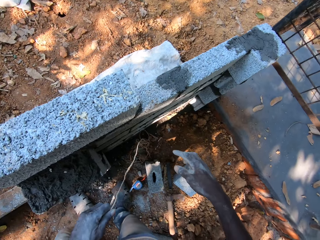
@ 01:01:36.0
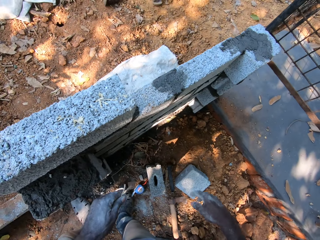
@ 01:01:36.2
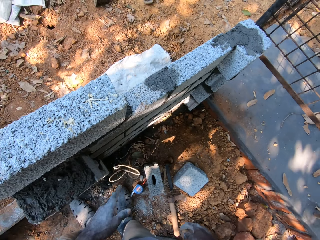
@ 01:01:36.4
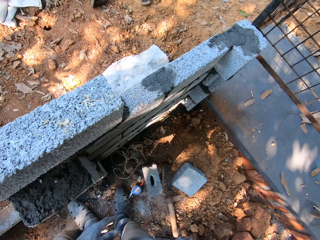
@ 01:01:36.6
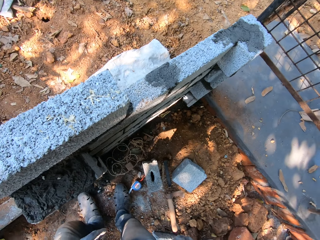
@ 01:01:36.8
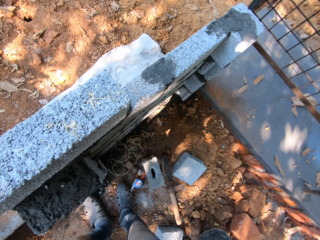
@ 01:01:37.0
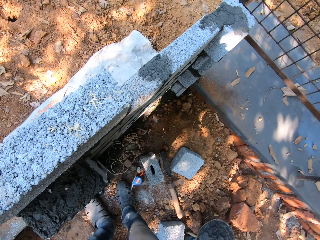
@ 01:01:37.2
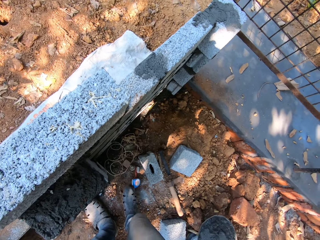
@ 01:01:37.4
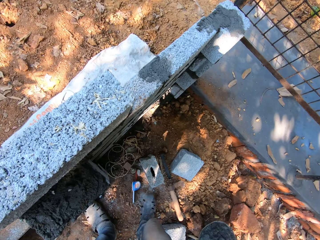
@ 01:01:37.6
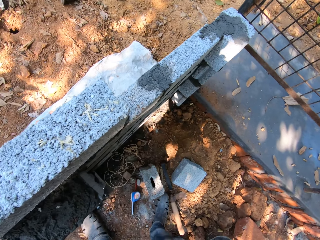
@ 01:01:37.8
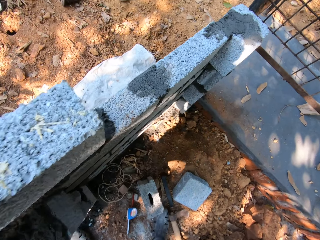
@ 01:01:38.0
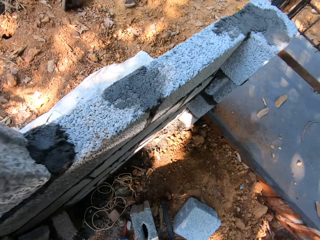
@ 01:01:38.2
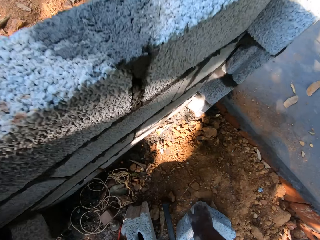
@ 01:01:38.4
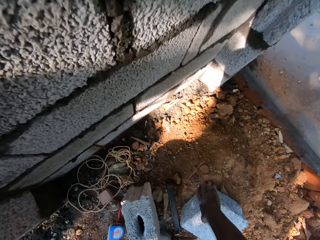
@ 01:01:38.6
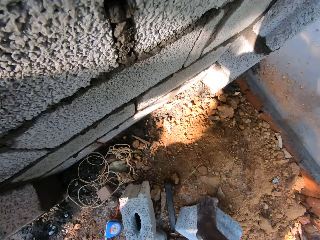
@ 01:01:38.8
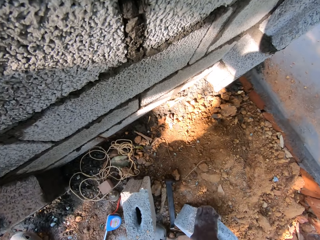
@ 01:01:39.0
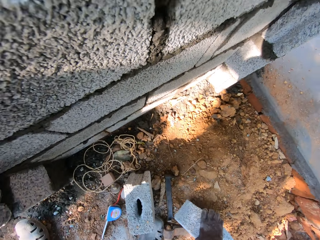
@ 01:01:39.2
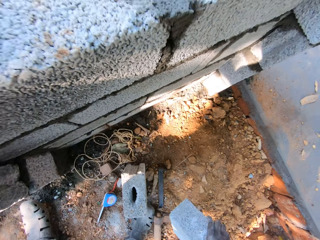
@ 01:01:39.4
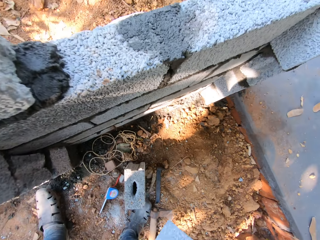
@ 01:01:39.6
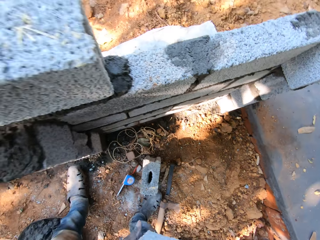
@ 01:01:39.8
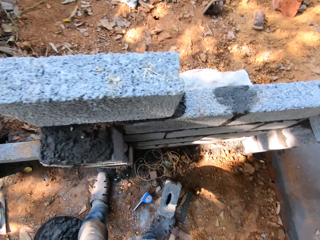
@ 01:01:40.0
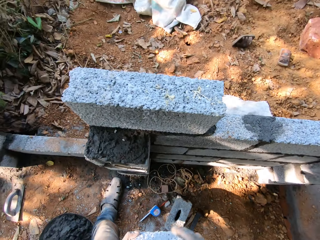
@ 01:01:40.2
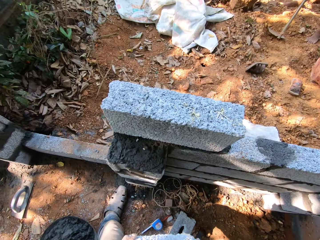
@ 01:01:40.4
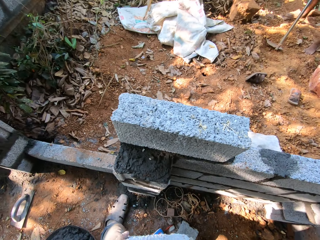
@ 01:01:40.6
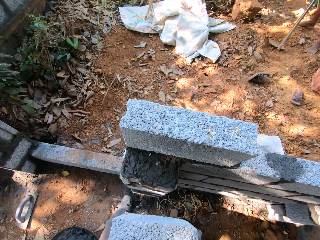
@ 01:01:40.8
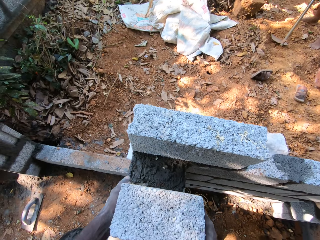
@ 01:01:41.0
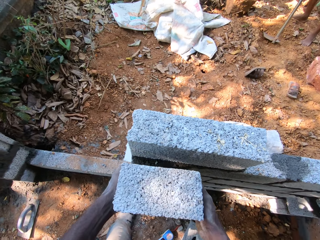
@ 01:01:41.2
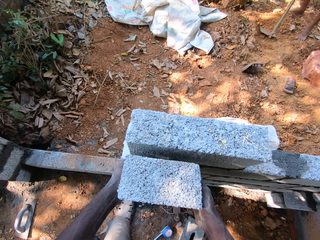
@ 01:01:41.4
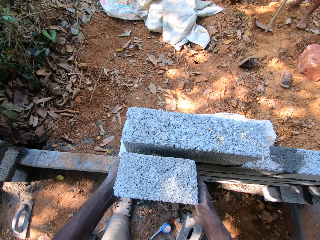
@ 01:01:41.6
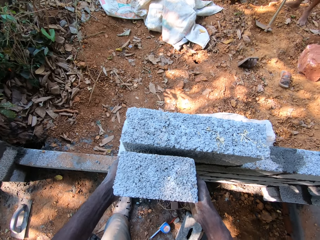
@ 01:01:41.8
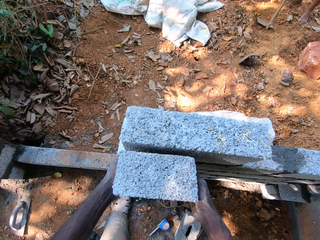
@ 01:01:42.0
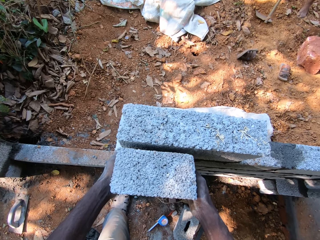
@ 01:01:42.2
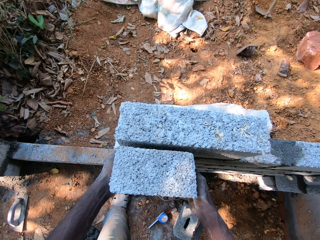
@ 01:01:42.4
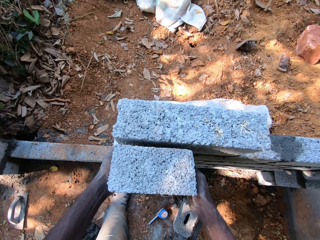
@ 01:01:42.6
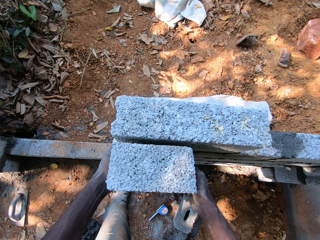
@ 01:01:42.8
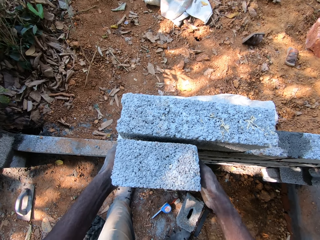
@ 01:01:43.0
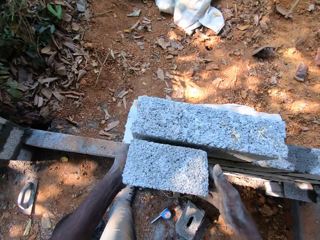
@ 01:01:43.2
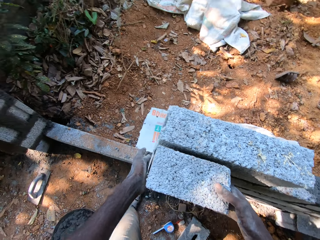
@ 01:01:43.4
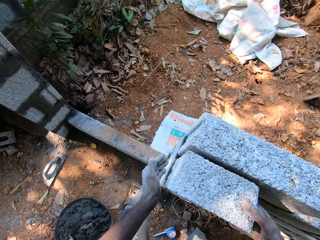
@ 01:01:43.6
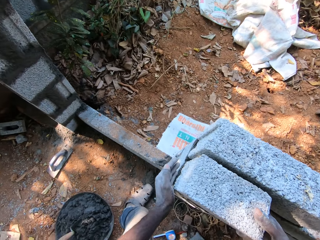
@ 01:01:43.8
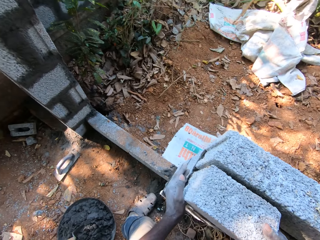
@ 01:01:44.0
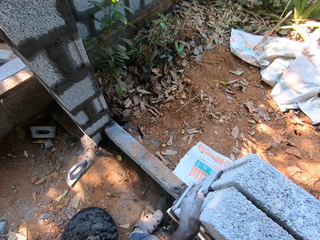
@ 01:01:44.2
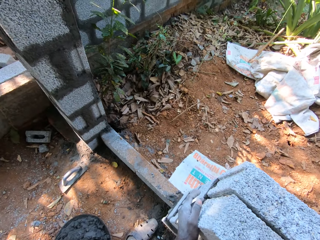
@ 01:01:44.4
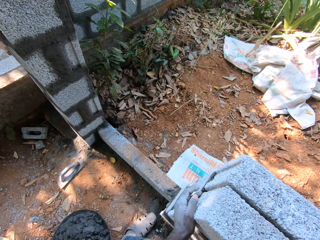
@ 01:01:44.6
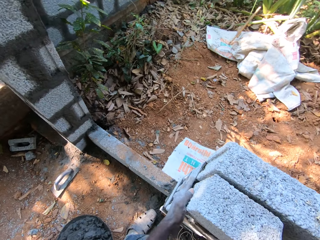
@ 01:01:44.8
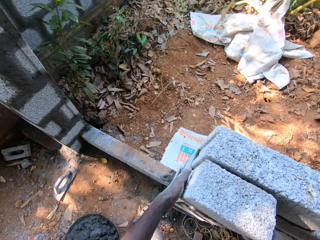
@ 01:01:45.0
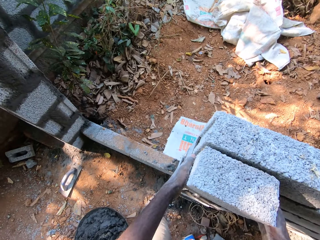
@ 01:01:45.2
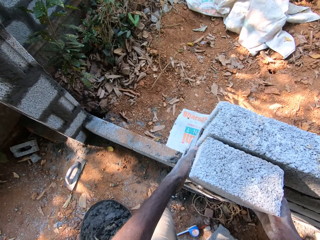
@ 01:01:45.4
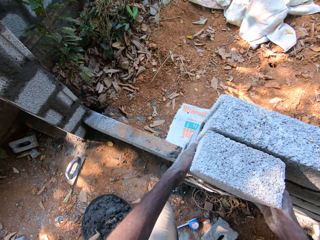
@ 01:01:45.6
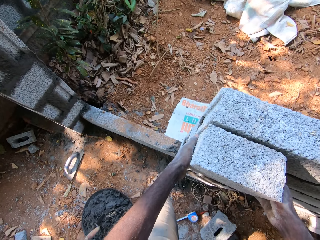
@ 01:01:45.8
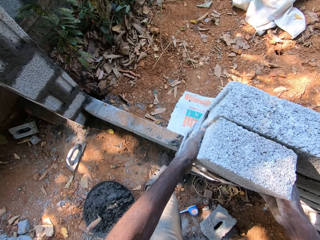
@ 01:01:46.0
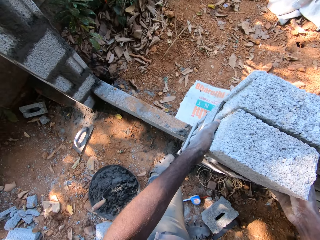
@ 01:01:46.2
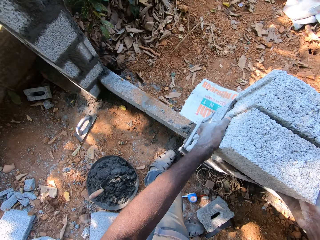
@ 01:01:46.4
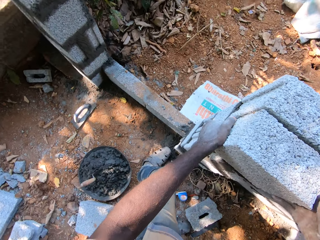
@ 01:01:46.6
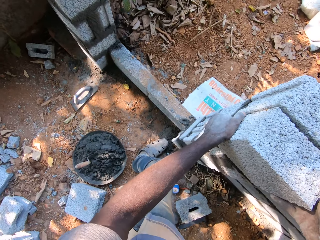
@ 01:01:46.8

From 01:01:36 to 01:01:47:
The camera wearer drops the rope on the ground with his left hand. He picks up the concrete block on the ground with his right hand. He holds the concrete block with both hands. He drops the concrete block on the block wall with both hands. He sets the concrete block on the block wall with both hands. He holds the concrete block on the block wall with both hands.

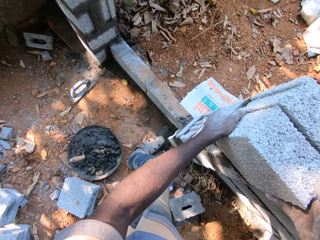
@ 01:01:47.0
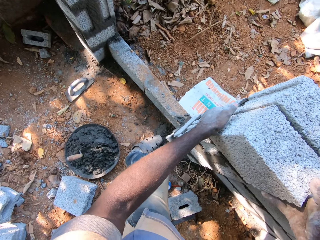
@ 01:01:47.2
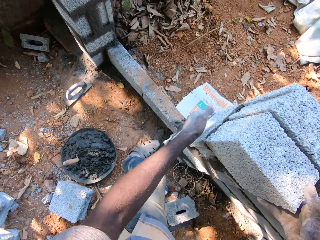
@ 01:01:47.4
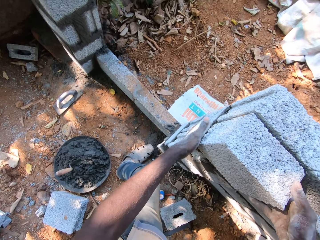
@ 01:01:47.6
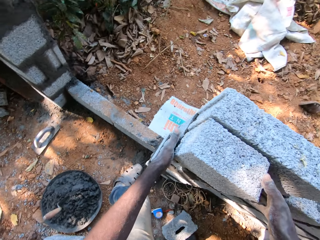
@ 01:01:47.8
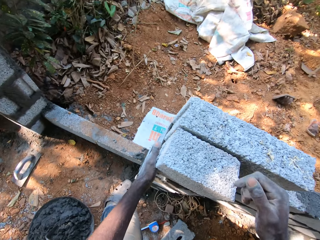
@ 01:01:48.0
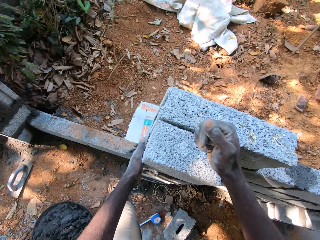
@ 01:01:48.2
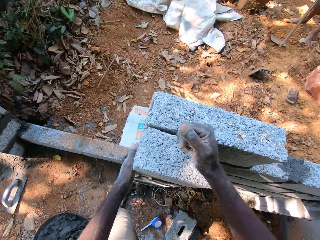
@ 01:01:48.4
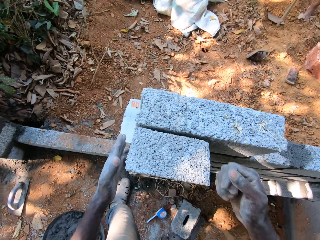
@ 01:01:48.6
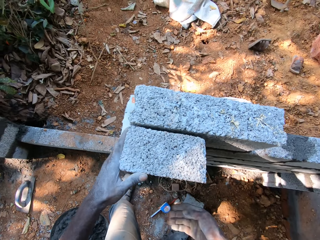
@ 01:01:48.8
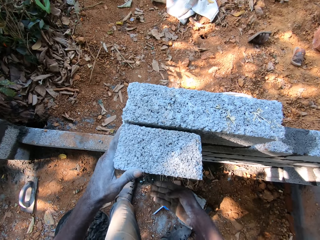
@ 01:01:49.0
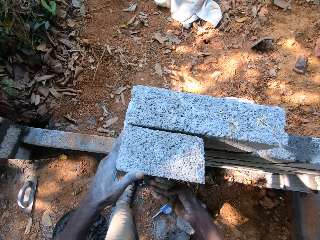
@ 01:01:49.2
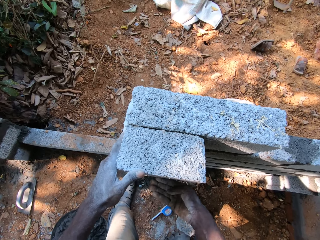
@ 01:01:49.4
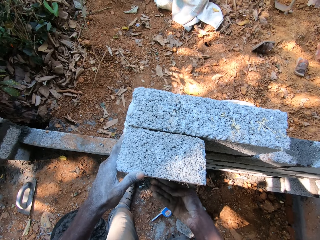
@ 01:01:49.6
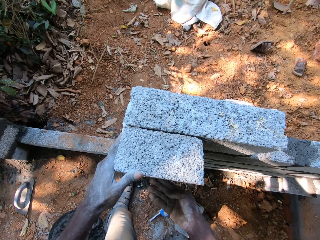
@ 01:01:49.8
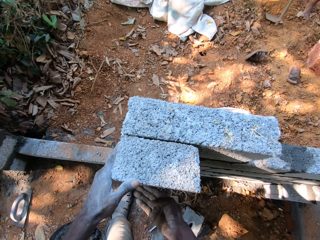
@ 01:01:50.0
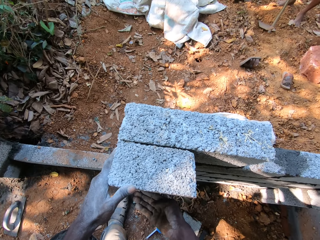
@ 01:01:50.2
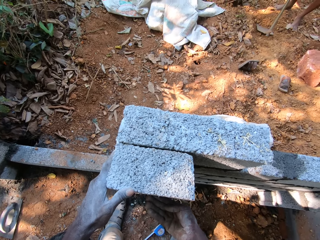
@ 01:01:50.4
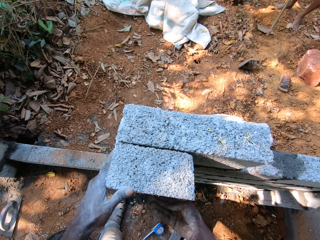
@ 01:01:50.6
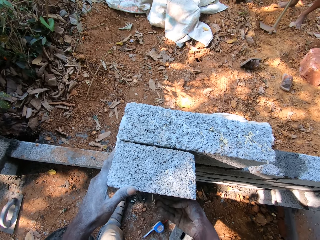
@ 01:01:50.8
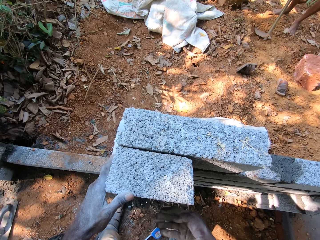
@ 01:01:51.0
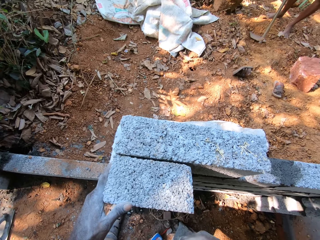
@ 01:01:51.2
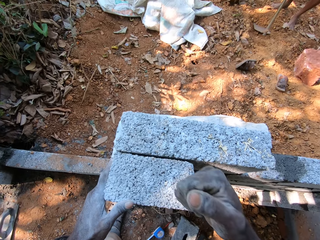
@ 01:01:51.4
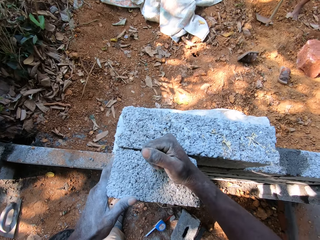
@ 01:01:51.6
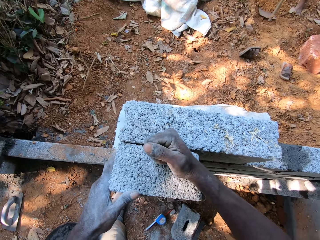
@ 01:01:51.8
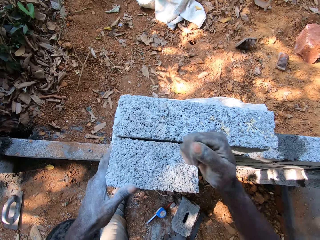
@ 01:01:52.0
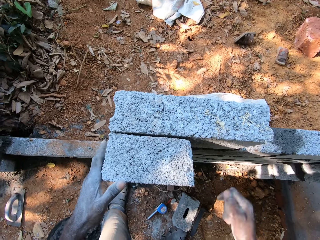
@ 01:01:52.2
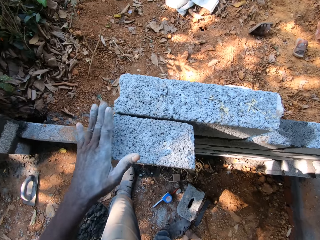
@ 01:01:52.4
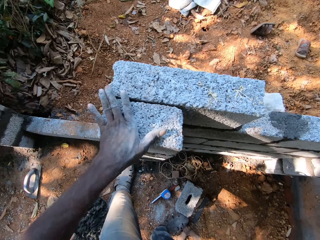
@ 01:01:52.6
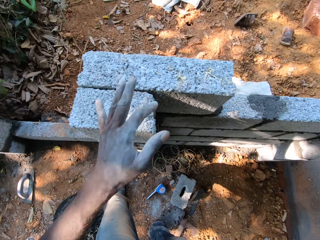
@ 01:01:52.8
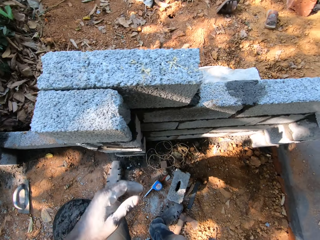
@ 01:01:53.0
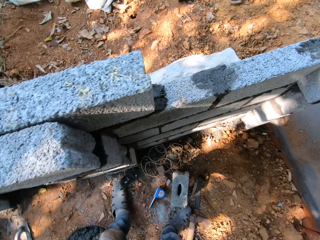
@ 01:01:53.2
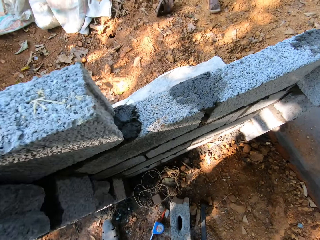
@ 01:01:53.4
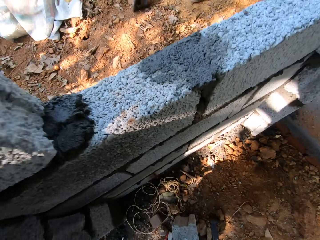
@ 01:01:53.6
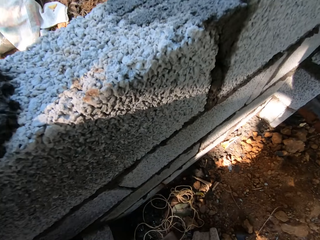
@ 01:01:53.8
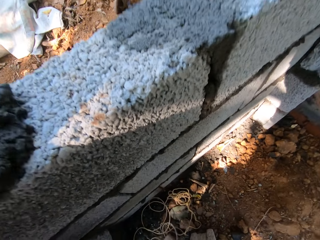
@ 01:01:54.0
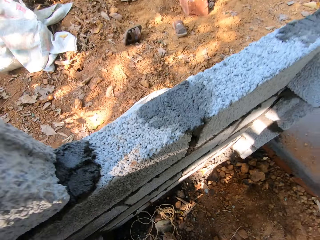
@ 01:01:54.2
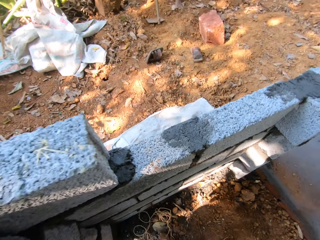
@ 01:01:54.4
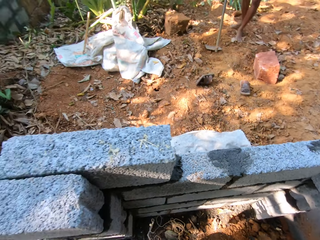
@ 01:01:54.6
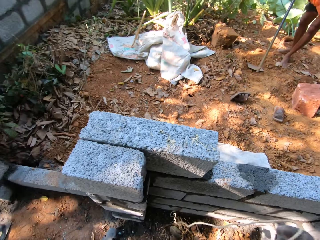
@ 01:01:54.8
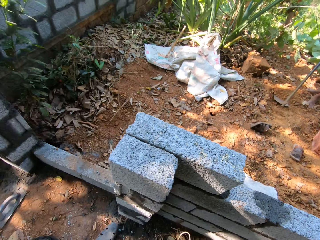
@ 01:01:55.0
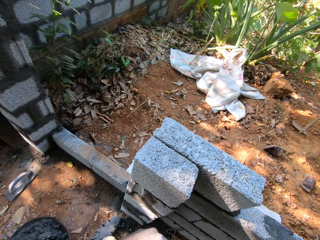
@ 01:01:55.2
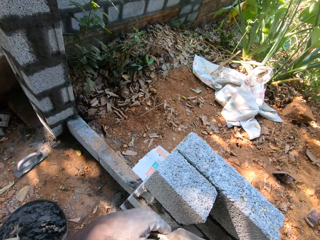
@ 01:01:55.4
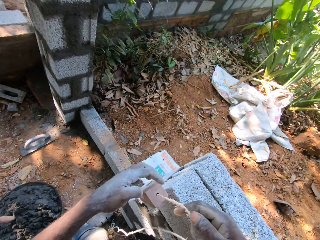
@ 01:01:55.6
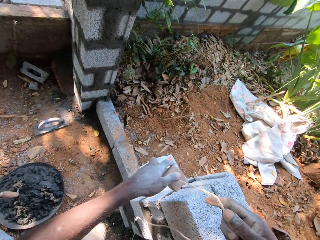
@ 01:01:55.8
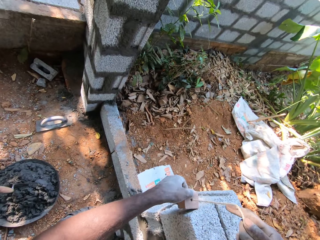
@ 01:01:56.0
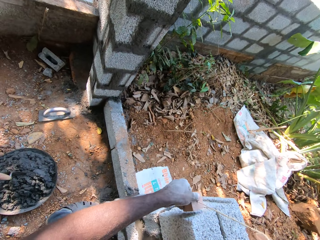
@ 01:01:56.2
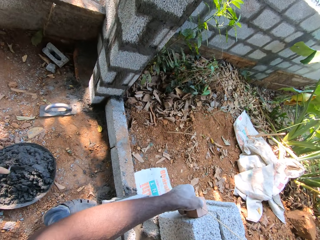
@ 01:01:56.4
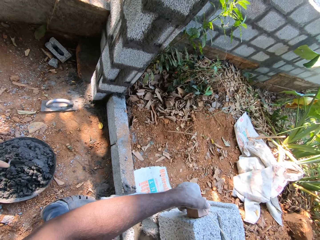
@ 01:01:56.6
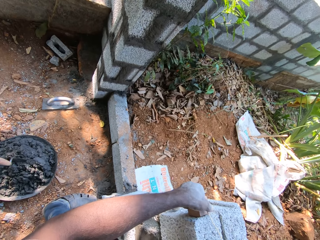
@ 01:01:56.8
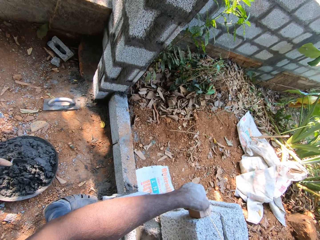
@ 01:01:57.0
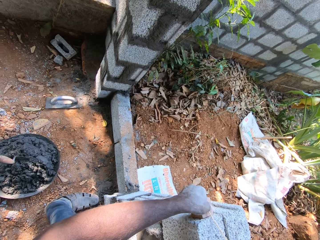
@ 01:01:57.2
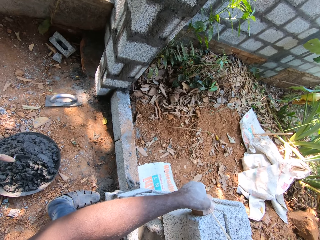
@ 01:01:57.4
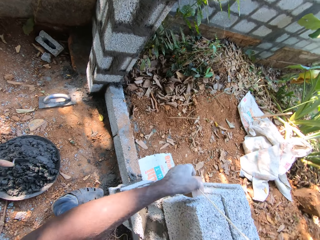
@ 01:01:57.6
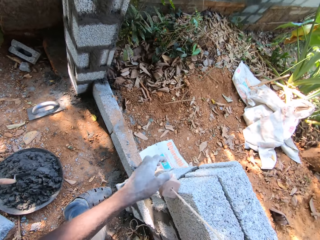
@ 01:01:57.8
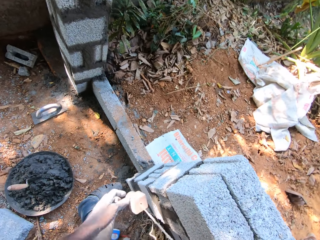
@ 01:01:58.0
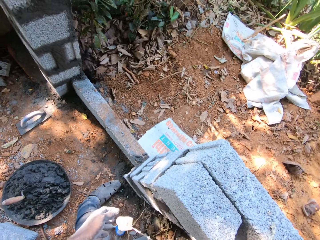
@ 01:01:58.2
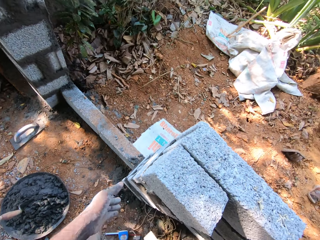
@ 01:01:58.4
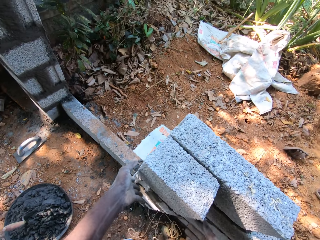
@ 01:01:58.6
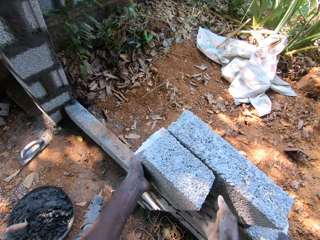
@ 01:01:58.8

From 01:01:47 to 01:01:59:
The camera wearer hits the concrete block with his right hand. He puts the hand on the brick. He picks up the rope on the ground with his left hand. He holds the rope on the concrete block with both hands.
